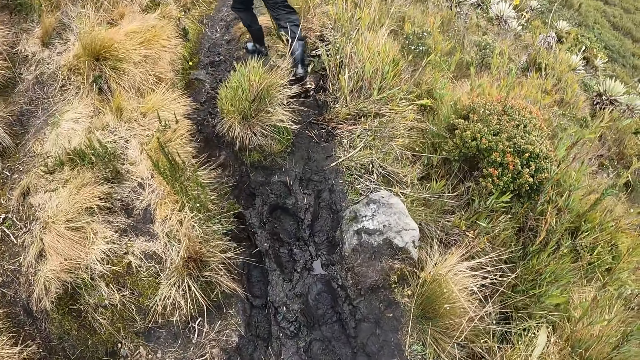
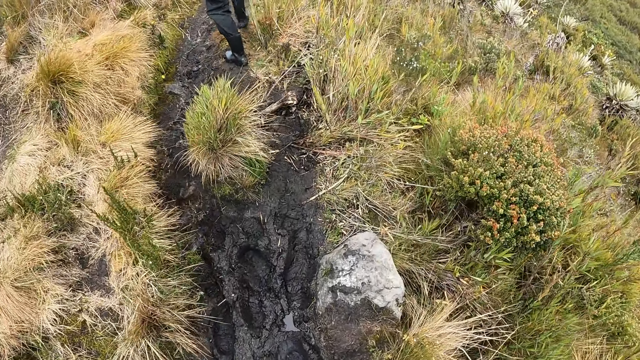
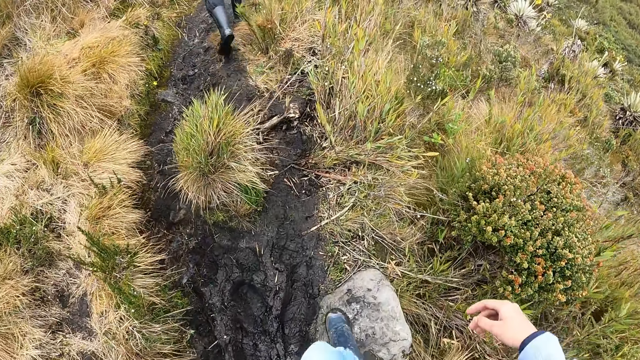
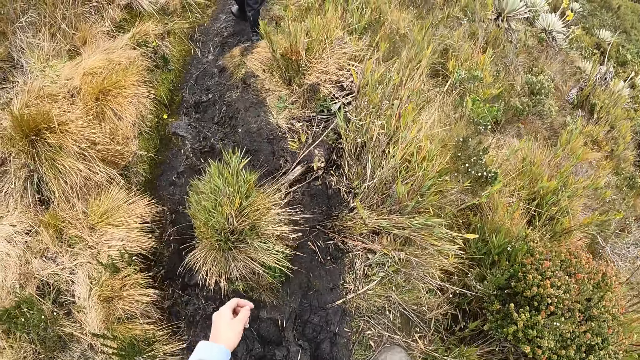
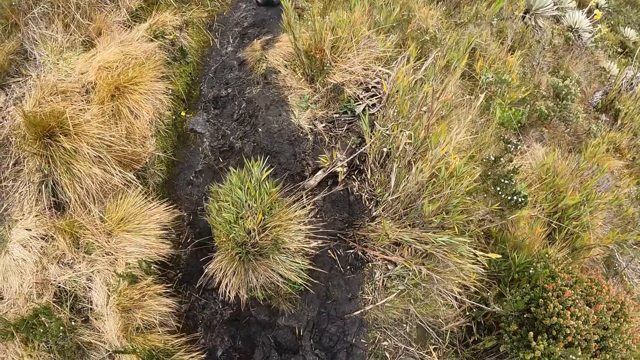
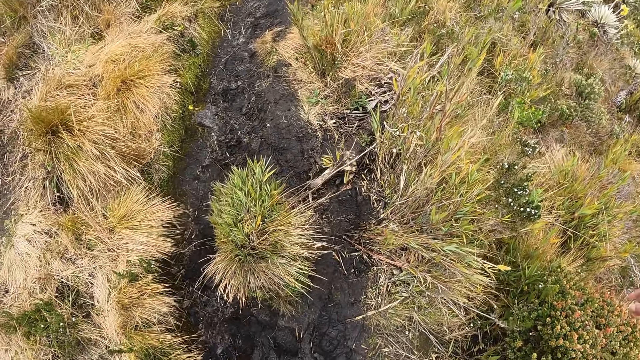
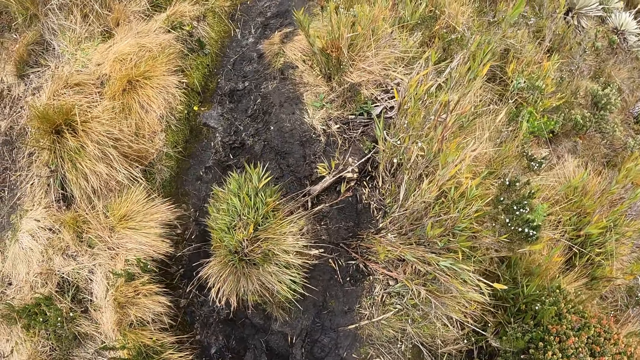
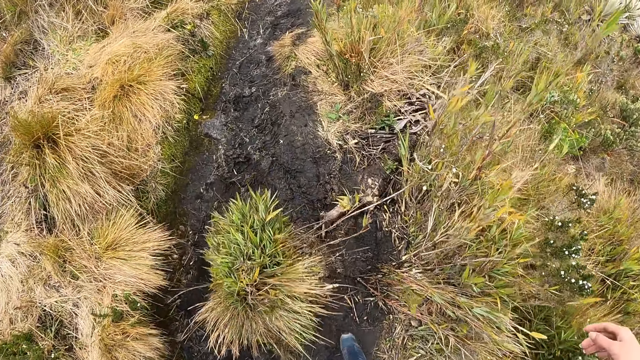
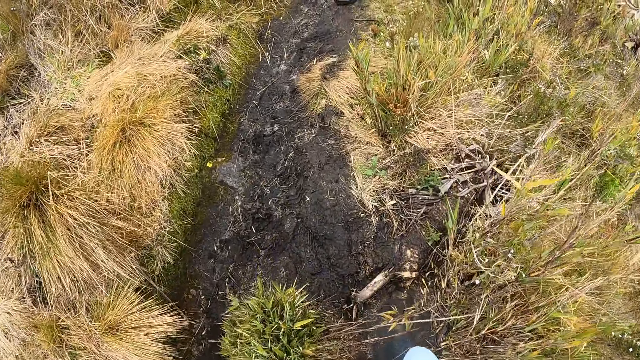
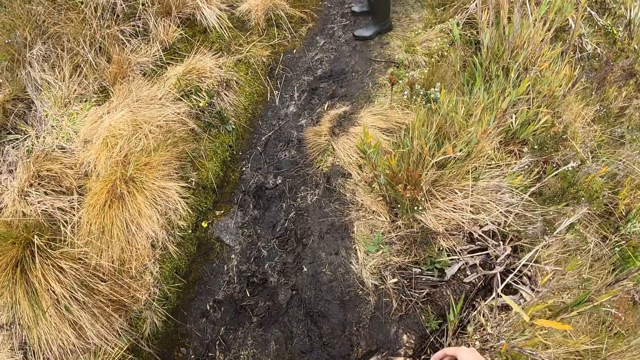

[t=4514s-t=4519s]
The camera wearer walks on the trail.

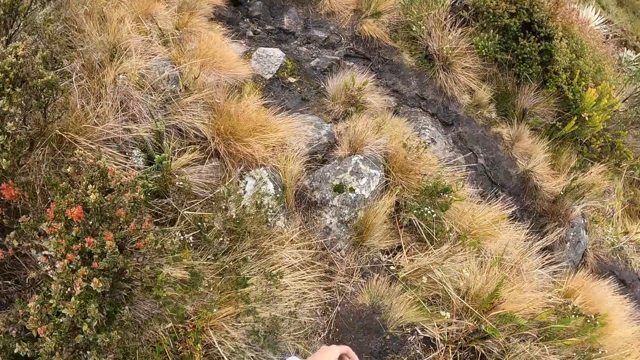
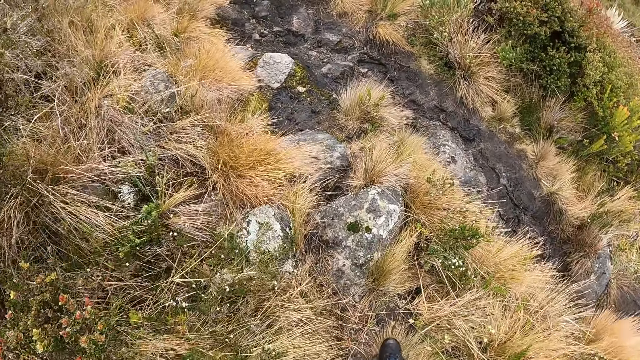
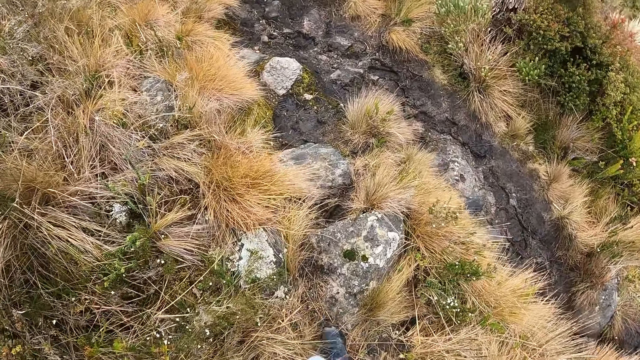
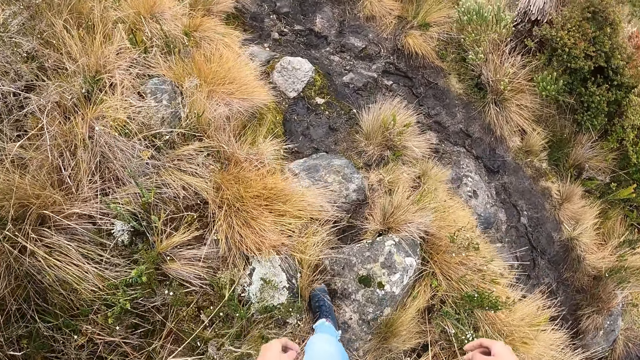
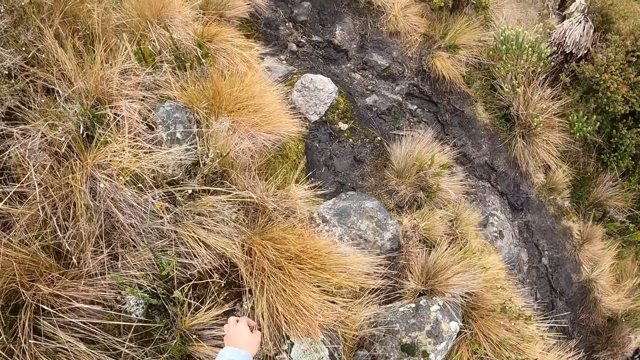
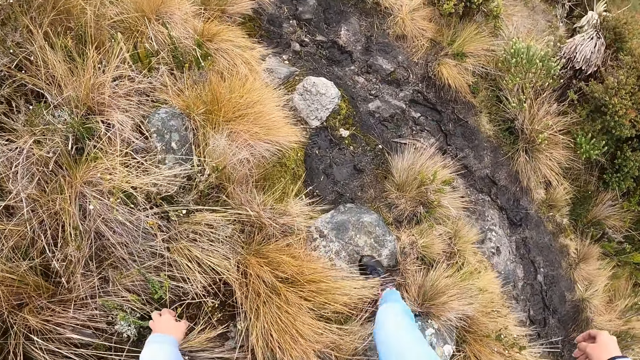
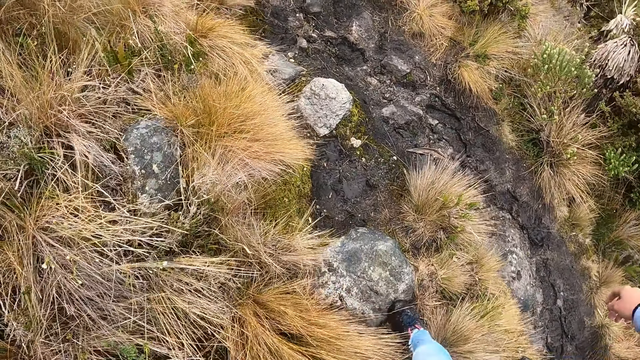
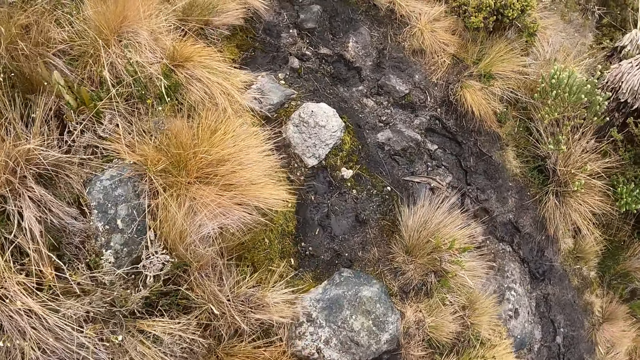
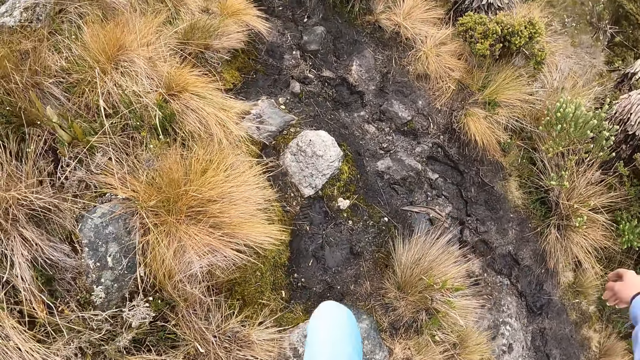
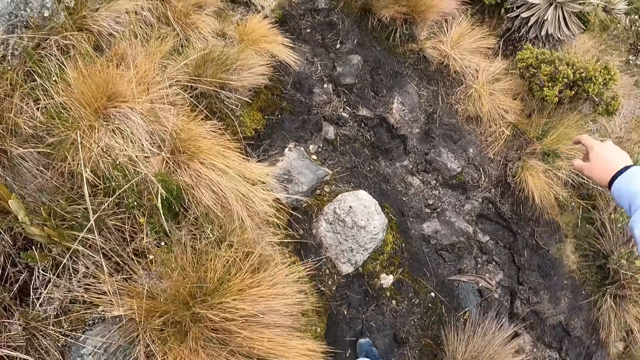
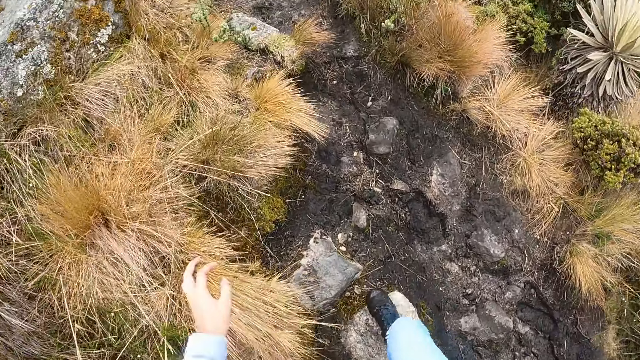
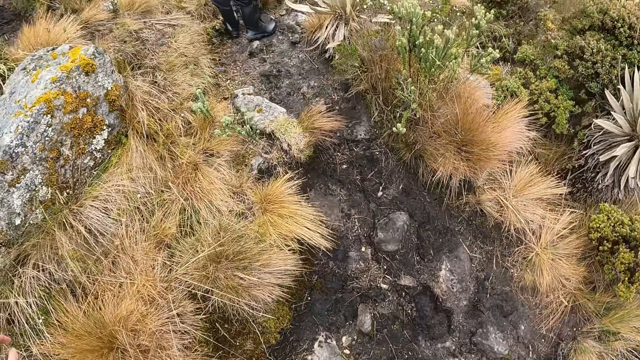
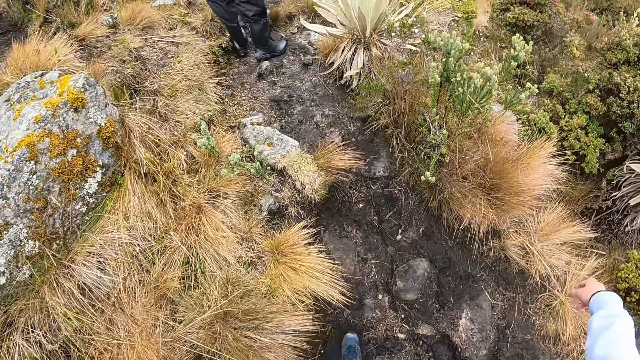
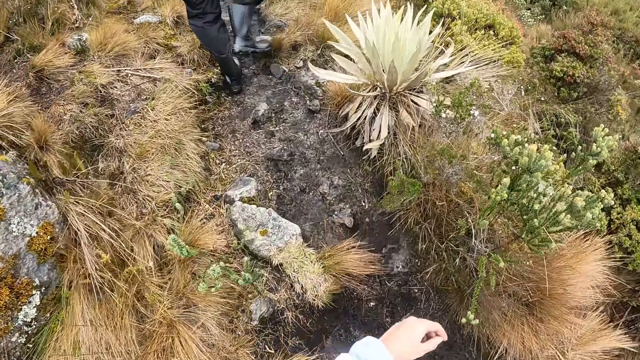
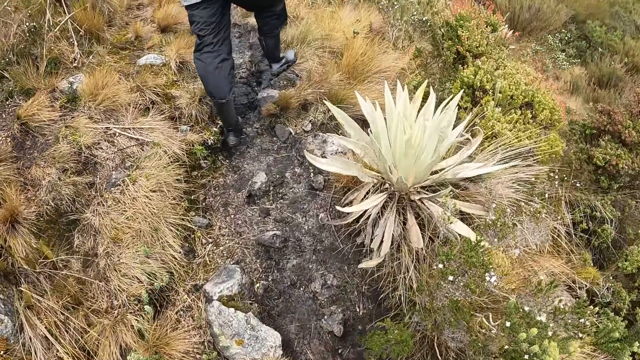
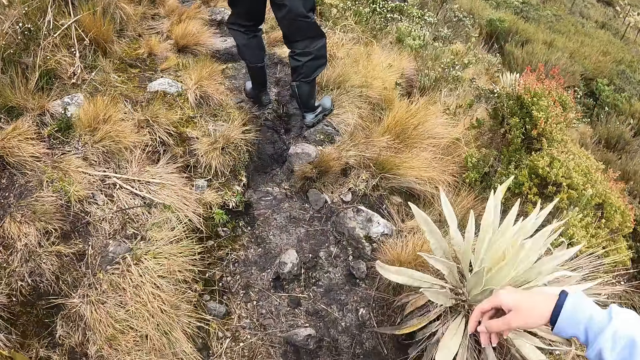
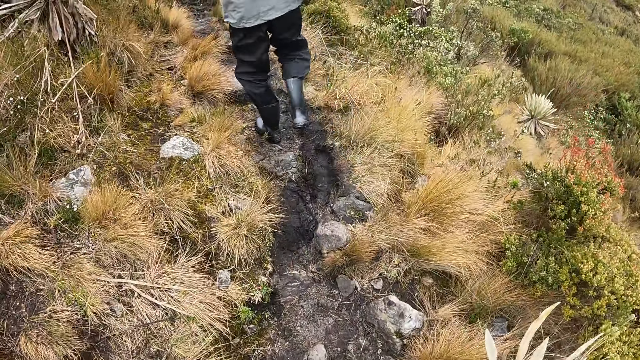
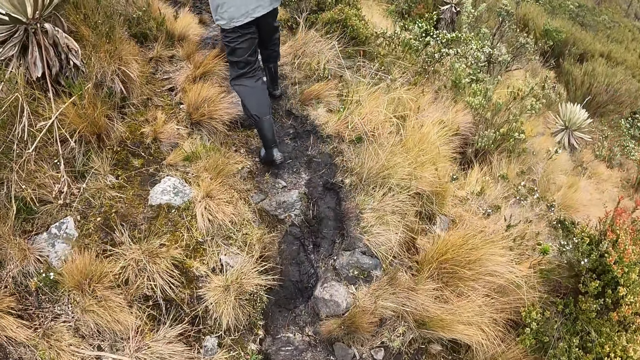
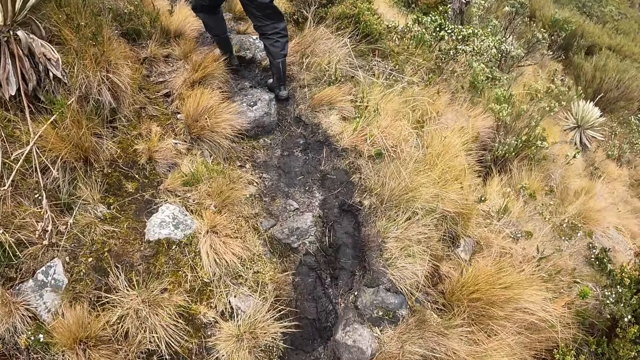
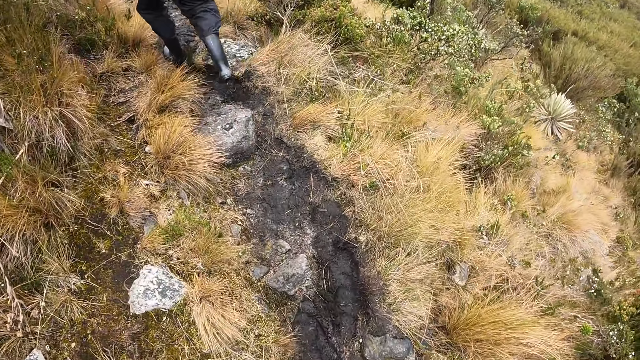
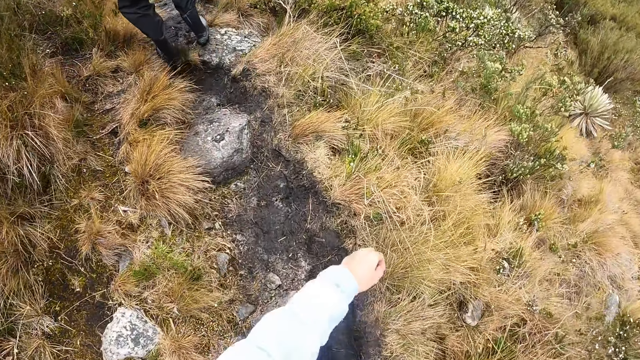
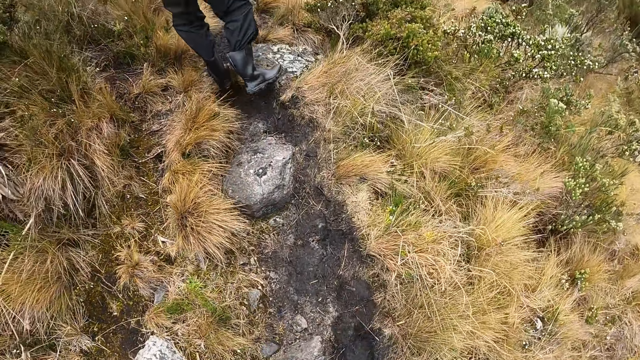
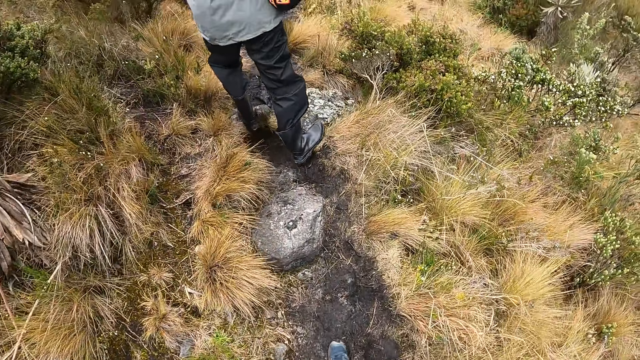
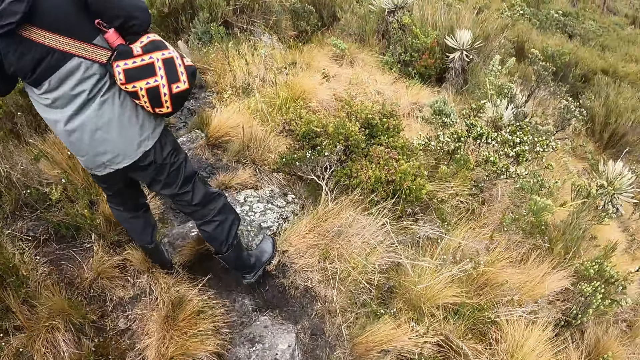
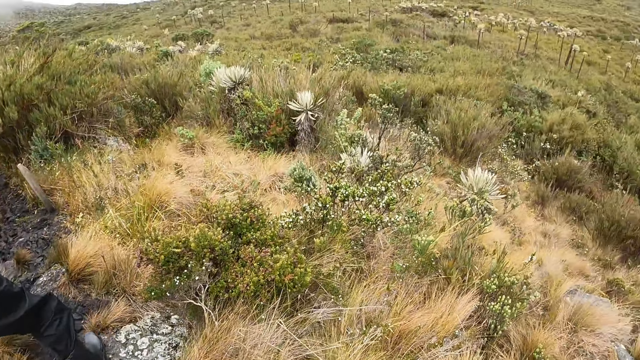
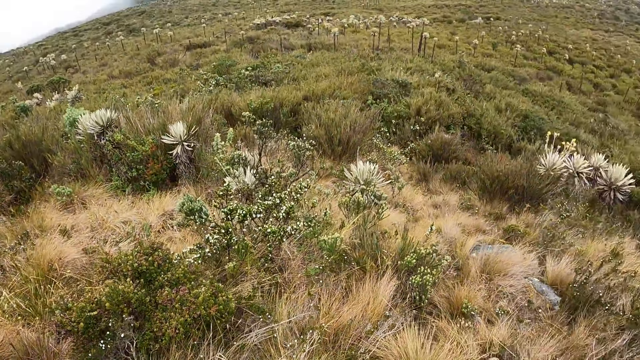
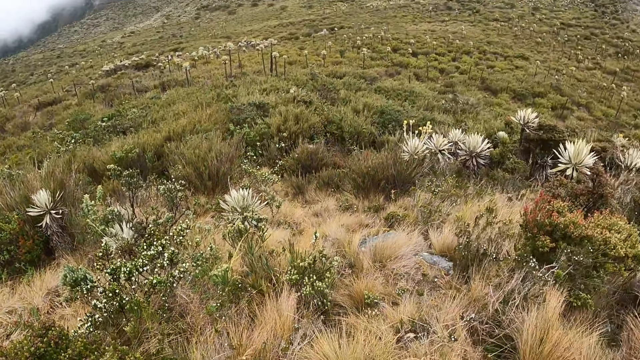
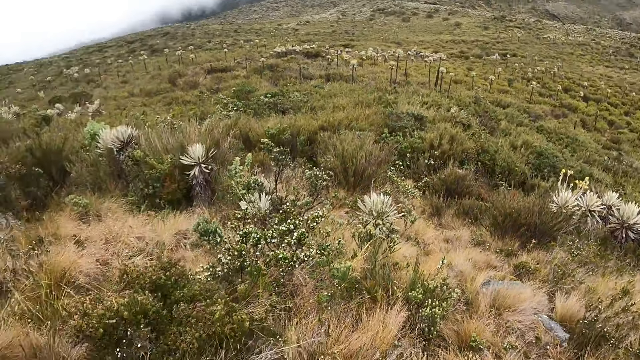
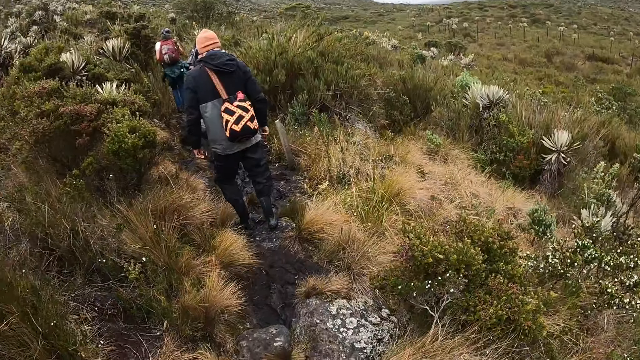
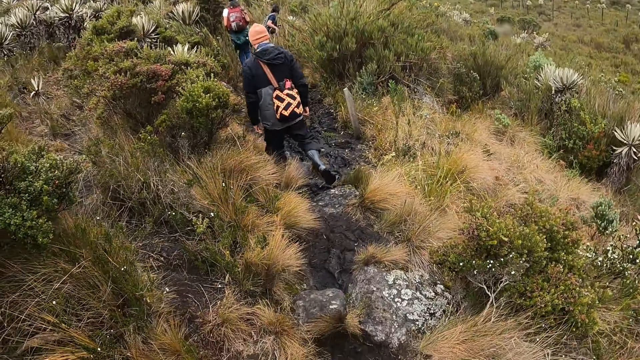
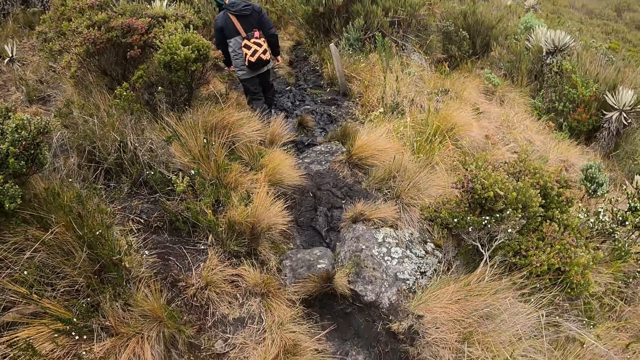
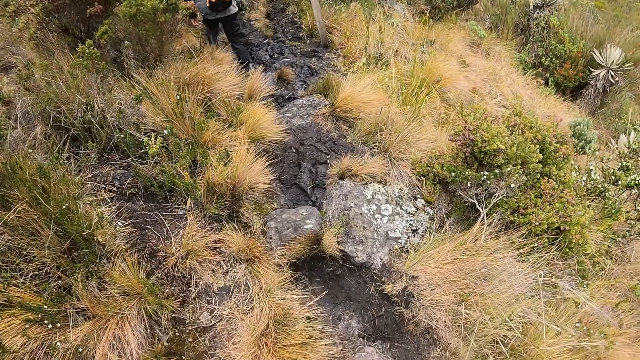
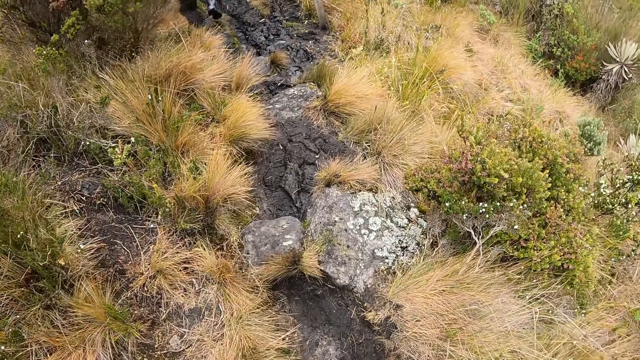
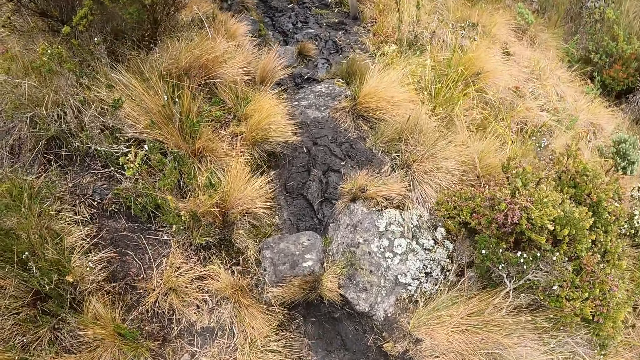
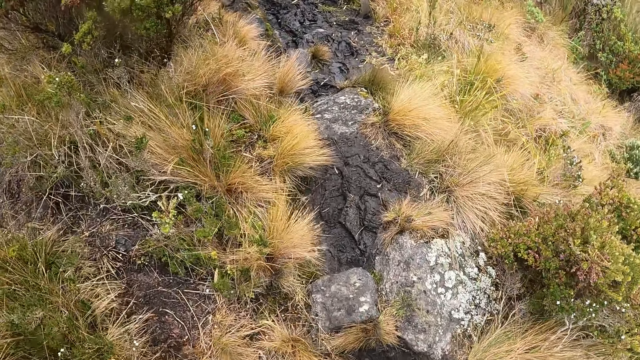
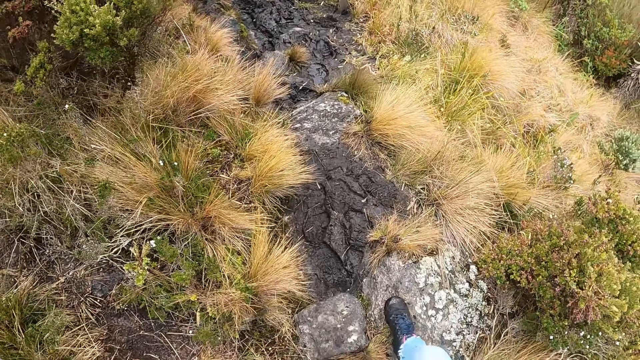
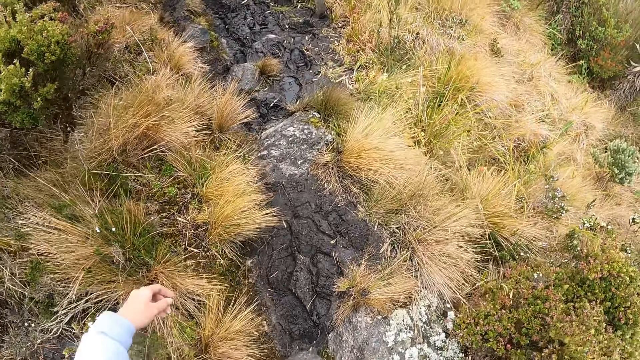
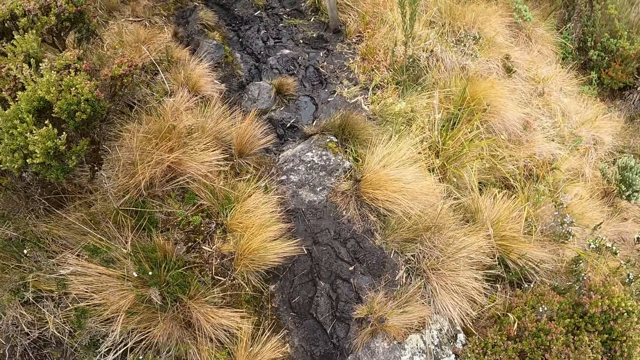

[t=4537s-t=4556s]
The camera wearer adjusts her glasses on her face with her right hand. A woman walks on the trail. A man walks on the trail.
